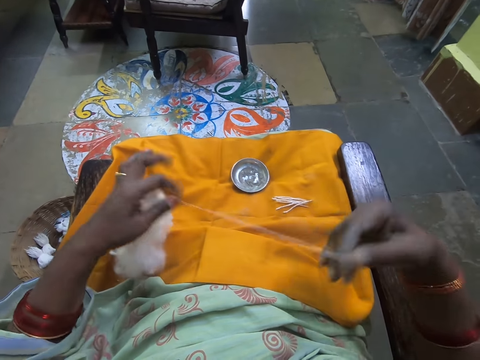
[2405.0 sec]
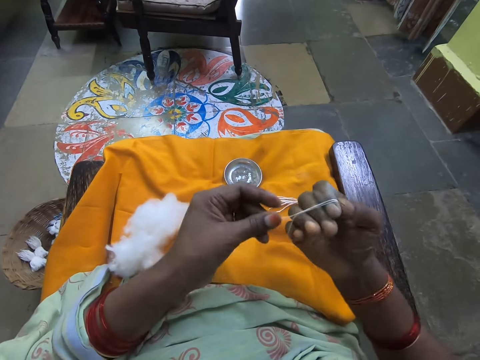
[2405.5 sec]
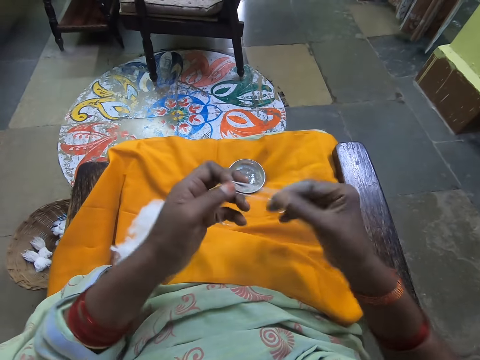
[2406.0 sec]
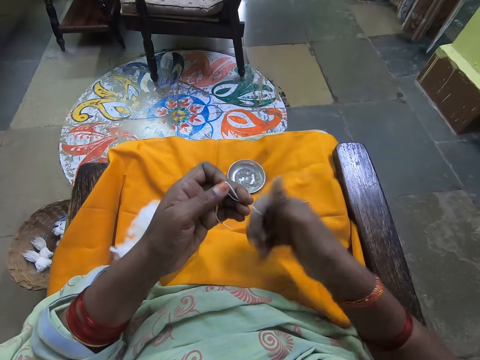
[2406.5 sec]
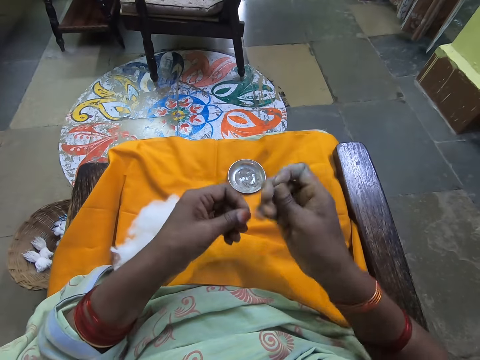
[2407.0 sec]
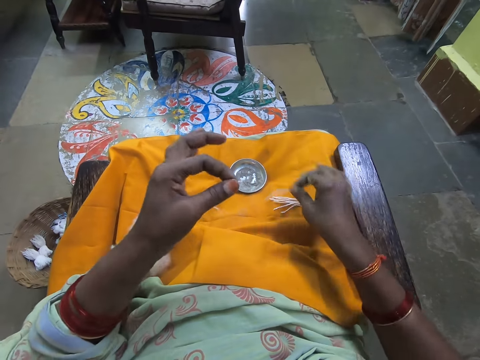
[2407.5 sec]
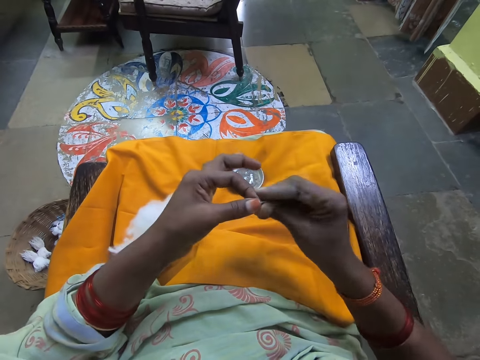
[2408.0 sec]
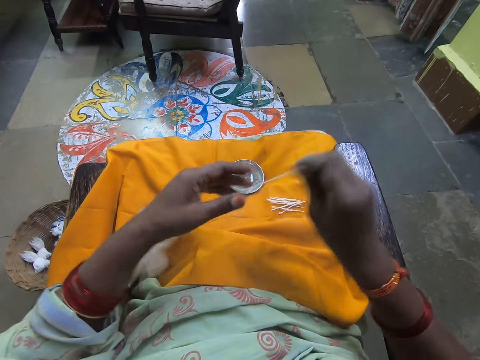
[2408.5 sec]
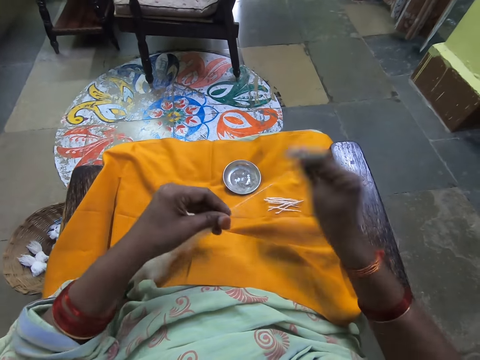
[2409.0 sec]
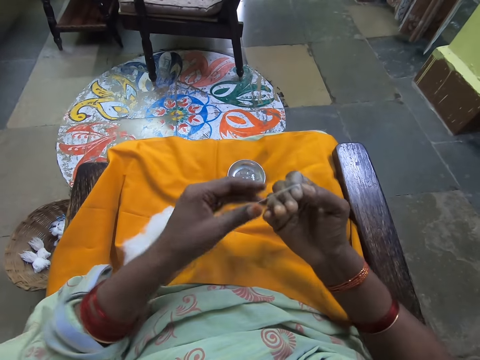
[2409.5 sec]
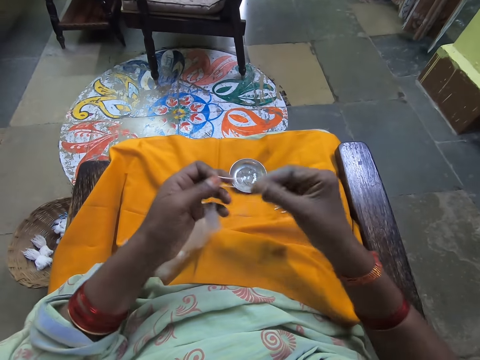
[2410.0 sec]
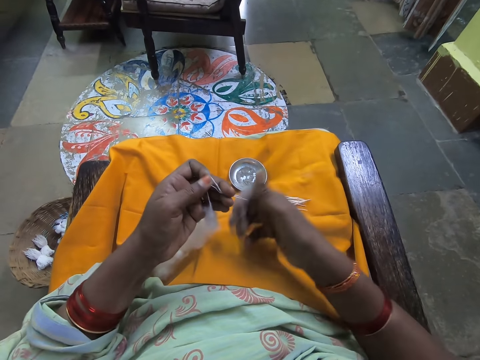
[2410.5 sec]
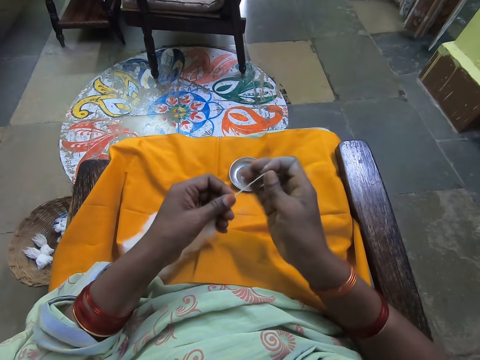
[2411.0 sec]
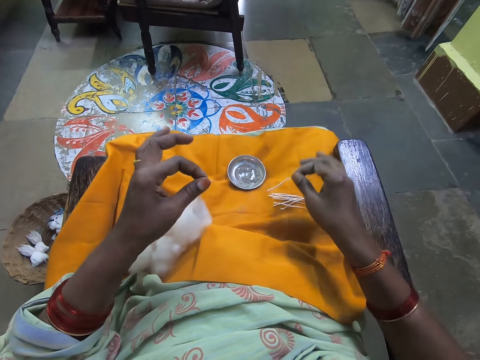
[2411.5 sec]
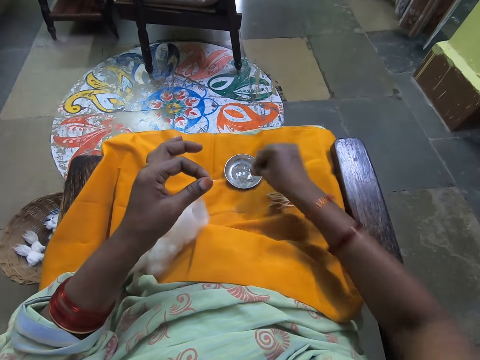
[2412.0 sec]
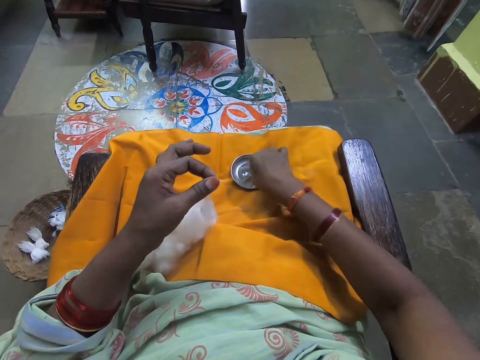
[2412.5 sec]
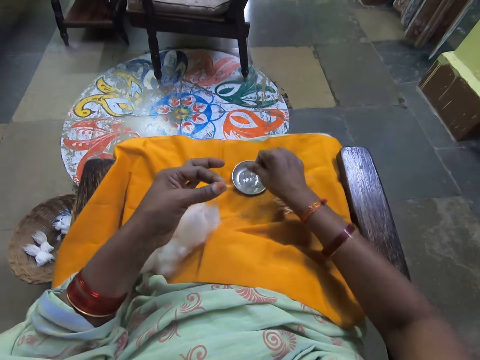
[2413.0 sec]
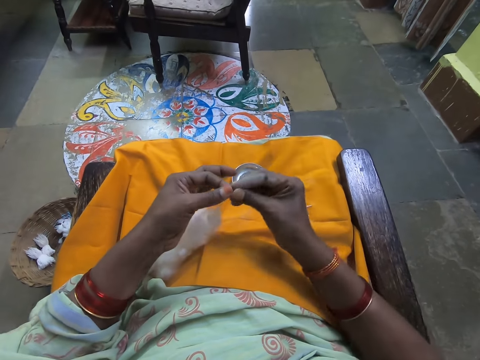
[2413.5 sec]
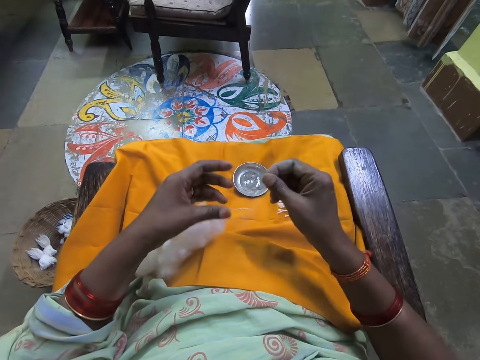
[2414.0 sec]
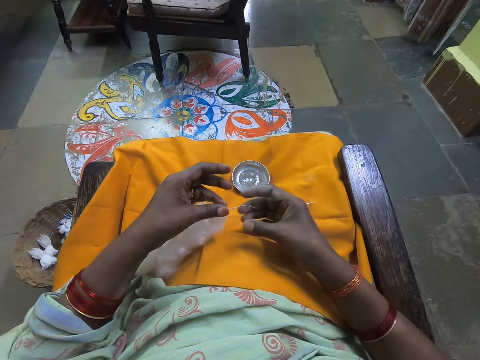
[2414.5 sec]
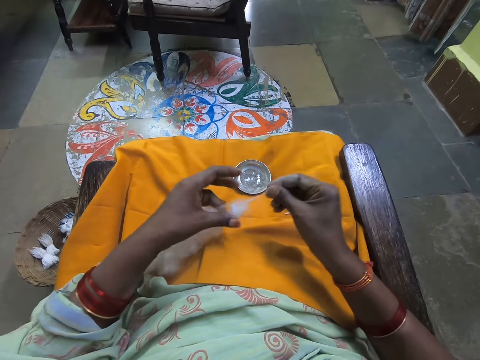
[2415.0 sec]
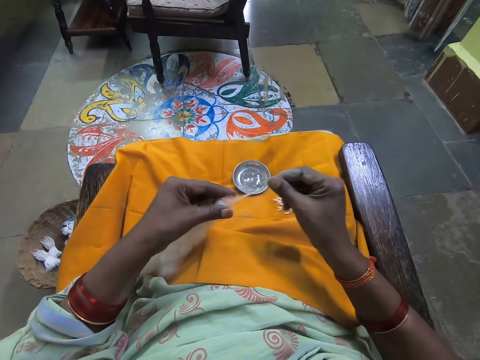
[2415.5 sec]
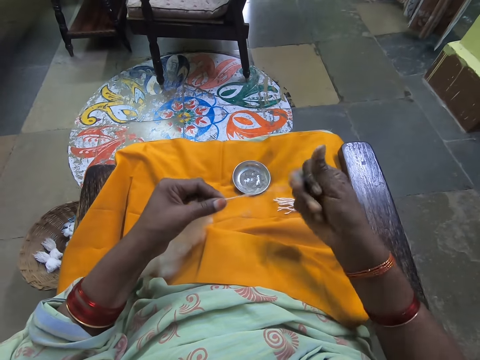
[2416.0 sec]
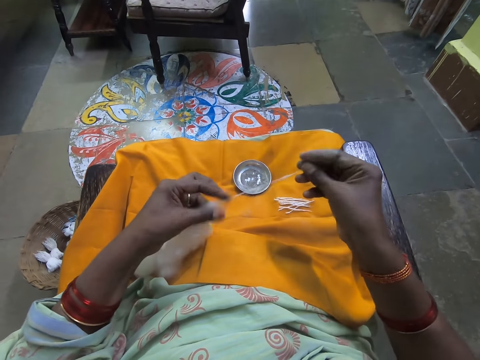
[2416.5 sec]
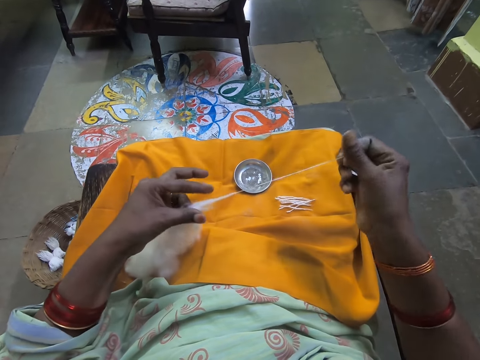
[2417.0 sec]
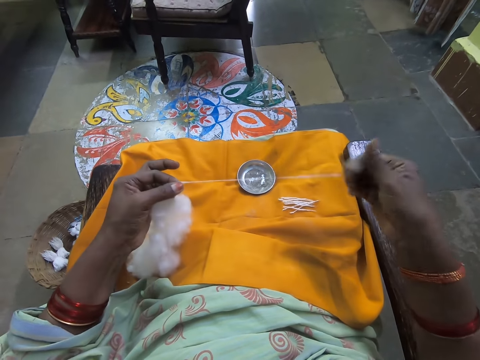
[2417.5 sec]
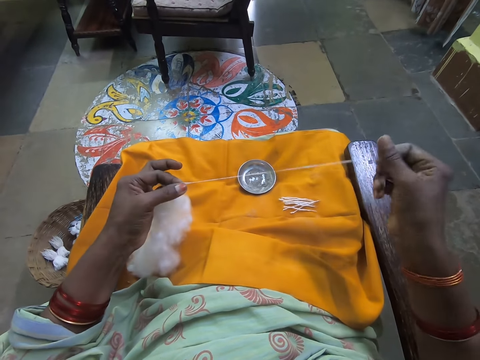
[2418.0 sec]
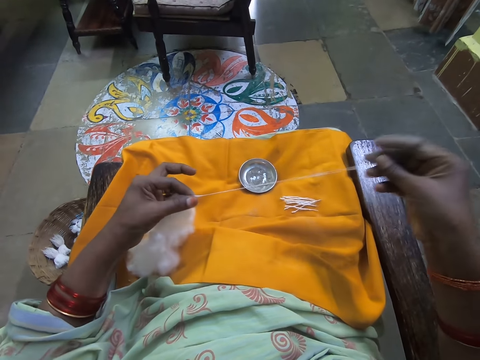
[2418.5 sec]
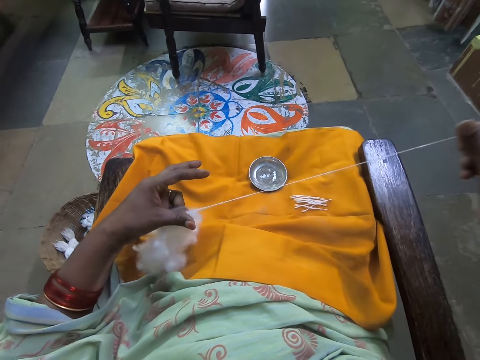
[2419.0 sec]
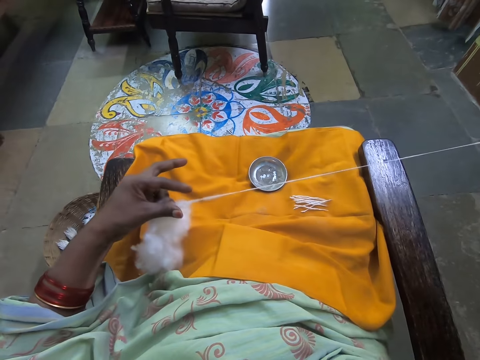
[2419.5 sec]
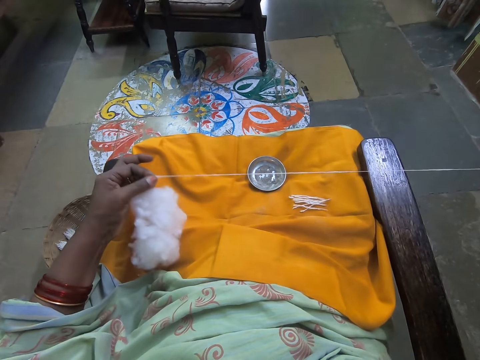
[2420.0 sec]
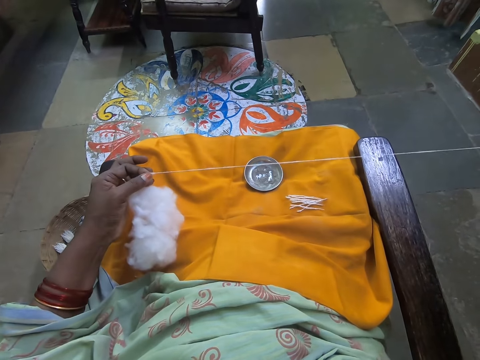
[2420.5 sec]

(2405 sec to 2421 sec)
The camera wearer rolls the wool on the hand. She folds the cotton strand with both hands. She cuts the cotton strand with her right hand. She drops the cotton strand on the cloth on the thigh with her right hand. She rolls the wool on the hand. She folds the cotton strand with both hands. She cuts the cotton strand with her right hand. She drops the cotton strand on the cloth on the thigh with her right hand. She dips her right hand into the cup. She pulls the cotton strand with her right hand.

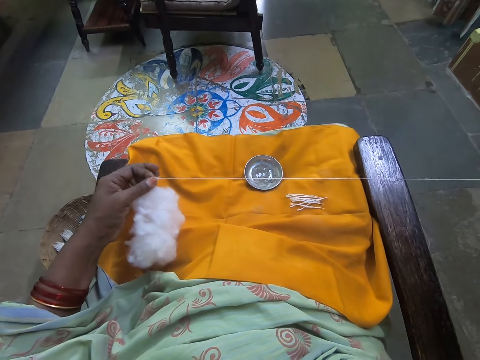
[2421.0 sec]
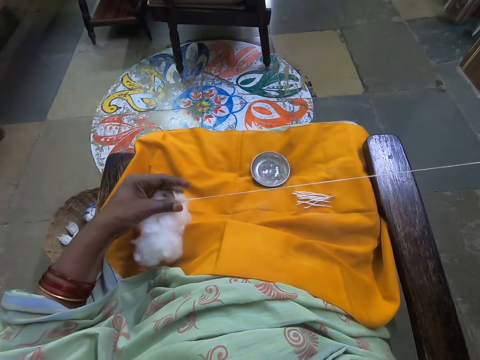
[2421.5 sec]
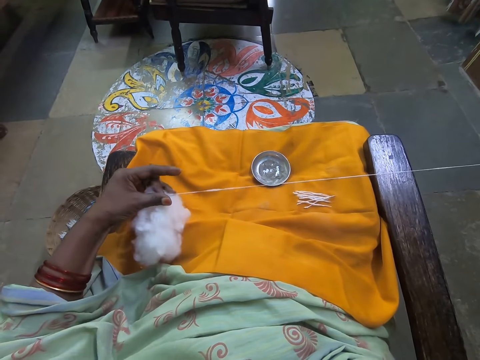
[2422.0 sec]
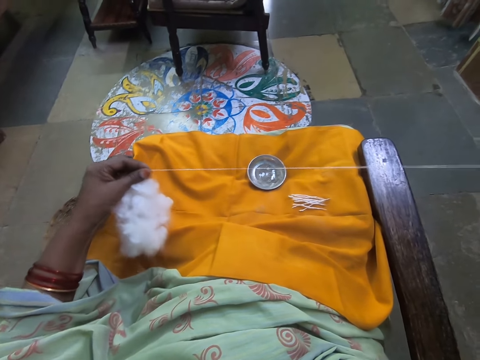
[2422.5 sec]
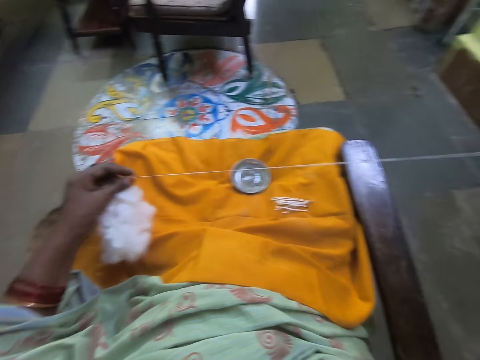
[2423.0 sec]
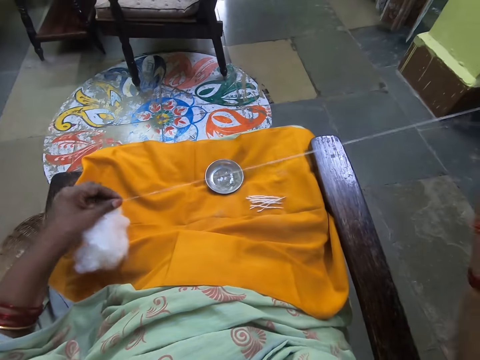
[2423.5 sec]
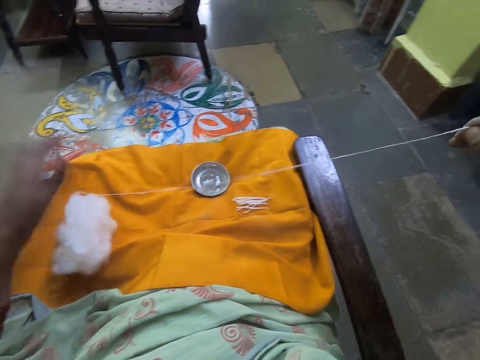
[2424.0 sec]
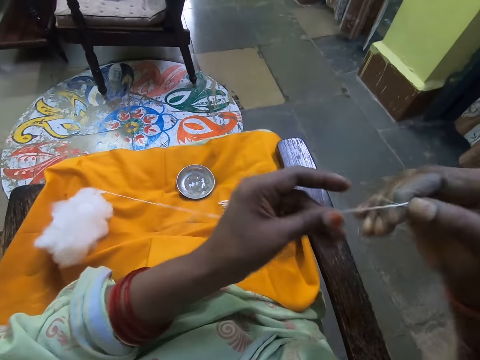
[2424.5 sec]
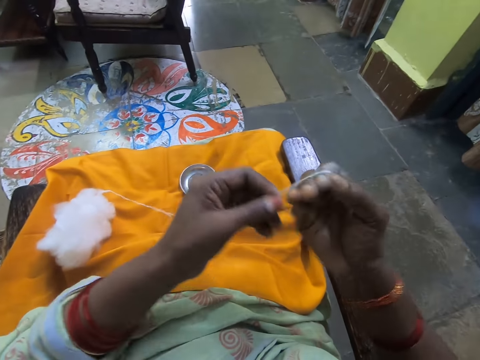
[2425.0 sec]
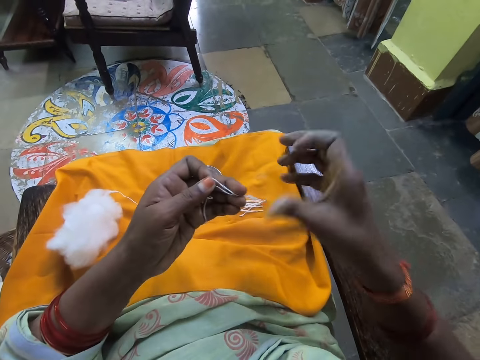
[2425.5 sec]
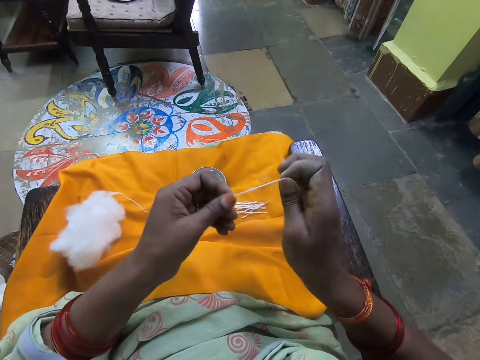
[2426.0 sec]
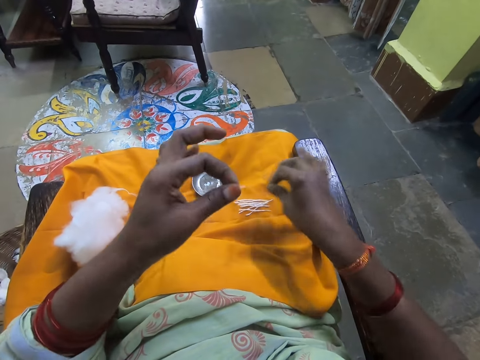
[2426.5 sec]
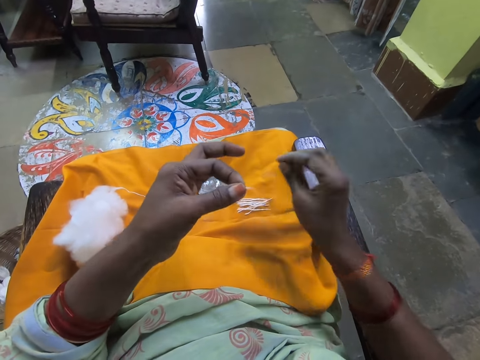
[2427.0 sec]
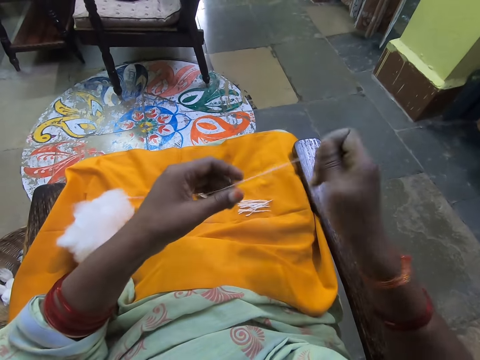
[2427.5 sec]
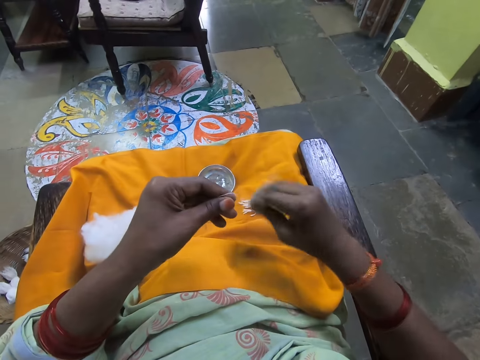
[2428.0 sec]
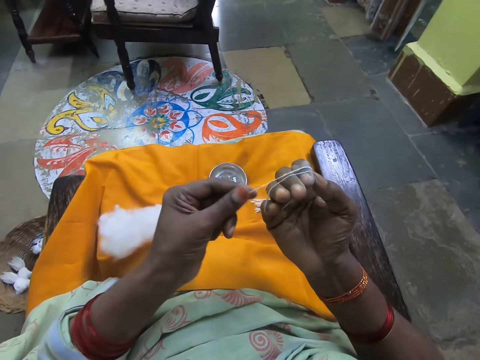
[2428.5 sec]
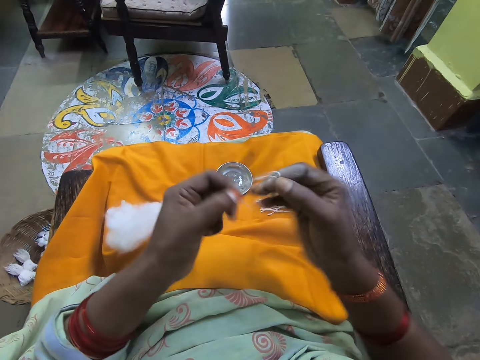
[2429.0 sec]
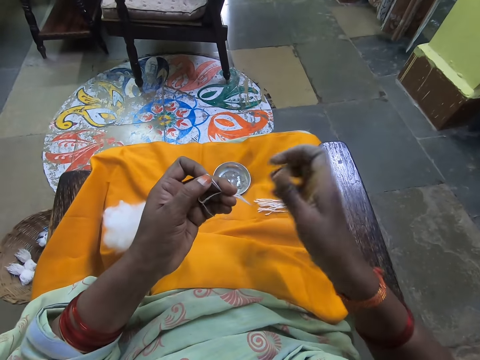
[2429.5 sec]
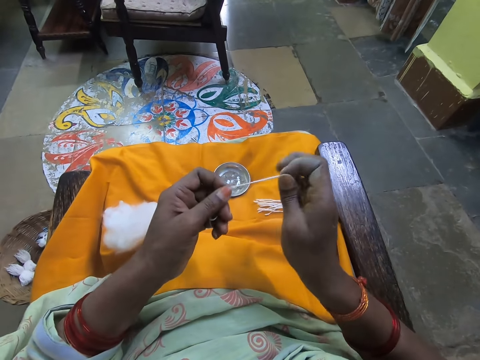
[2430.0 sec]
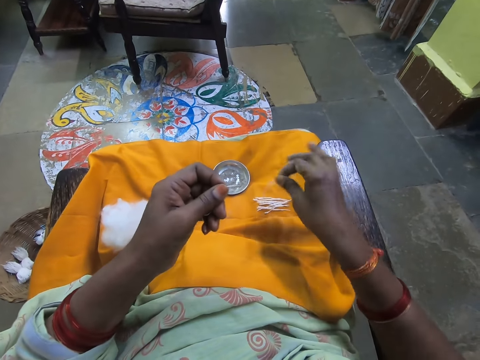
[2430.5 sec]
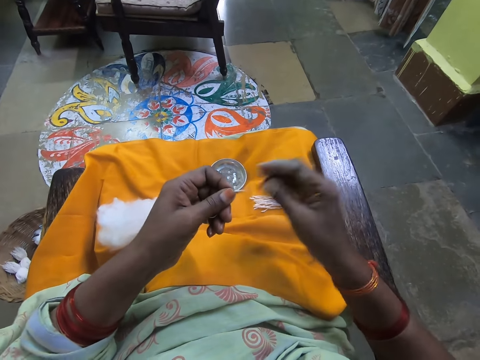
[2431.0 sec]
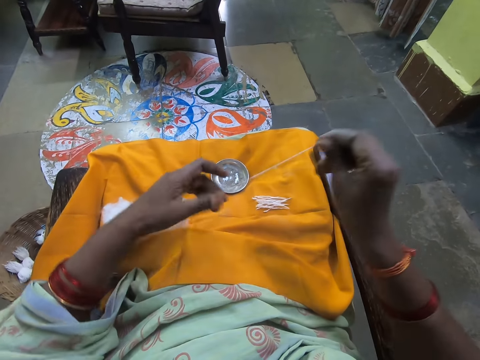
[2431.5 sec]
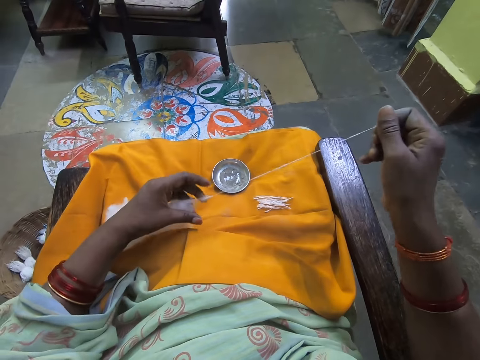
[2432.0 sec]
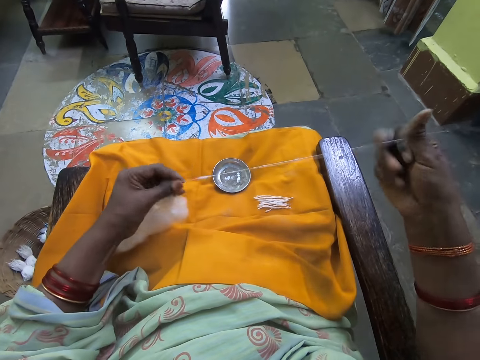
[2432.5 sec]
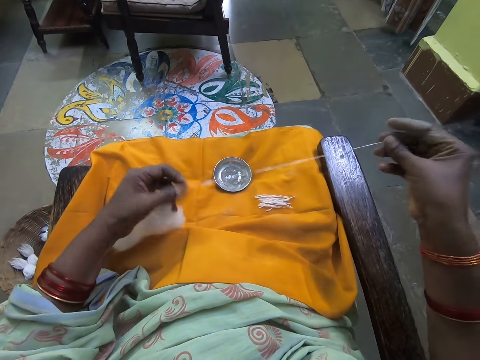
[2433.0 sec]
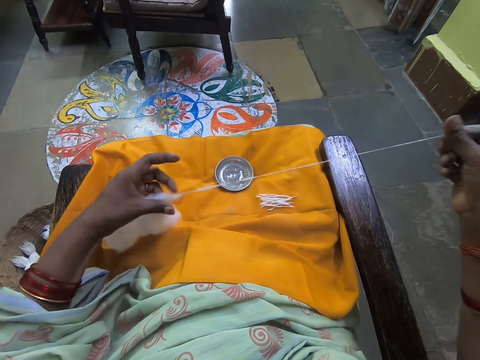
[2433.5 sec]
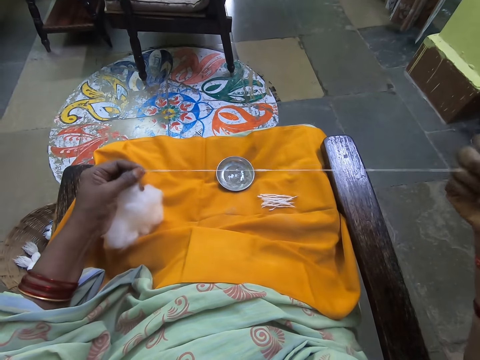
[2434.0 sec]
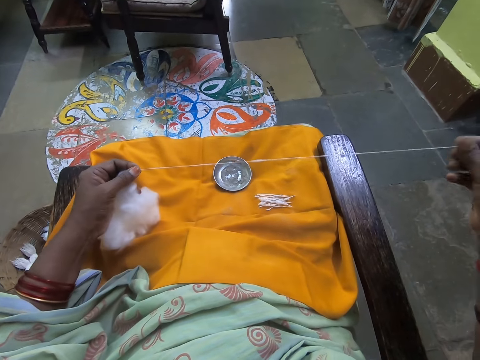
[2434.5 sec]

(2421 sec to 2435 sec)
The camera wearer rolls the wool on the hand. She folds the cotton strand with both hands, cuts the cotton strand with her right hand, and drops the cotton strand on the cloth on the thigh with her right hand. She rolls the wool on the hand. She folds the cotton strand with both hands, cuts the cotton strand with her right hand, and drops the cotton strand on the cloth on the thigh with her right hand. She pulls out the cotton strand with her right hand.
